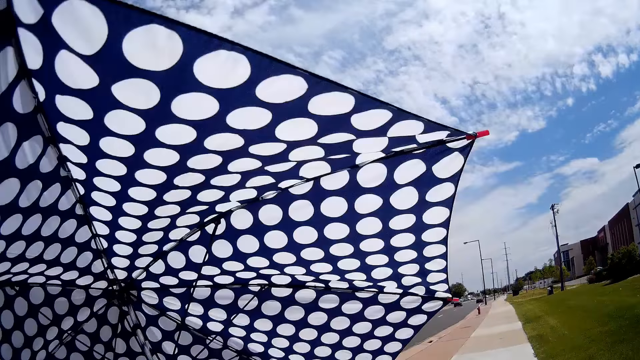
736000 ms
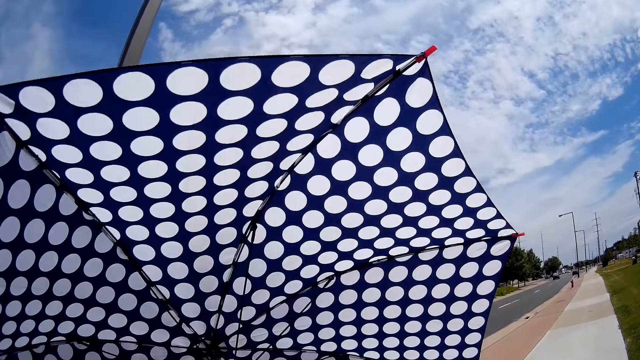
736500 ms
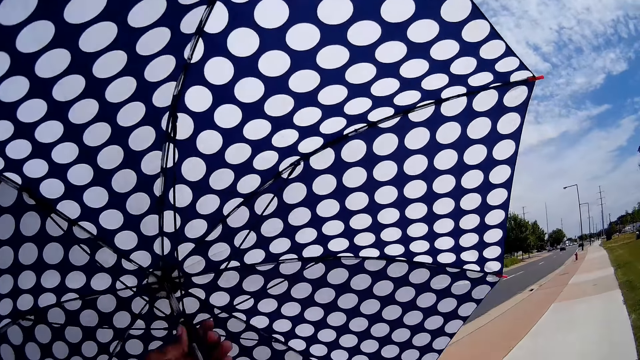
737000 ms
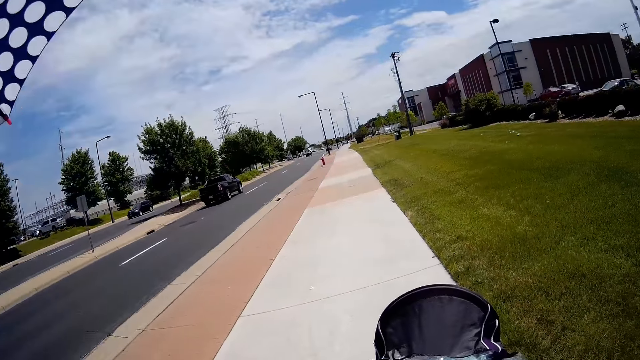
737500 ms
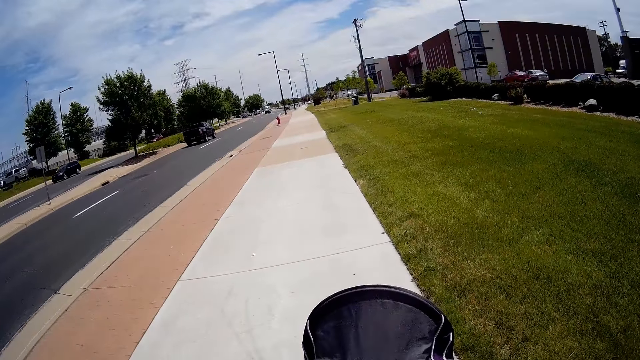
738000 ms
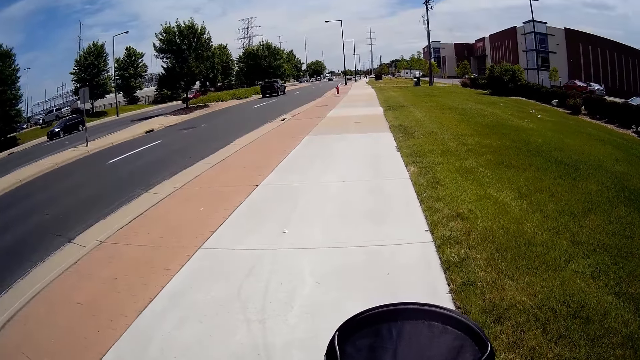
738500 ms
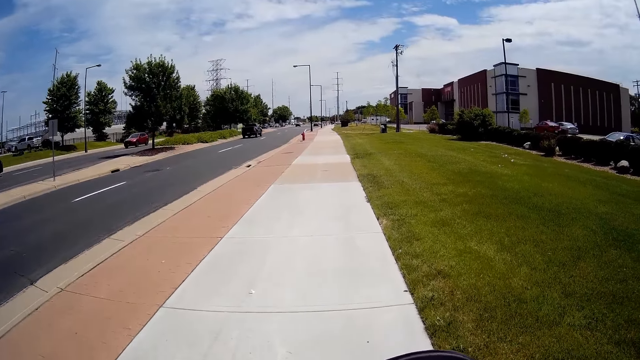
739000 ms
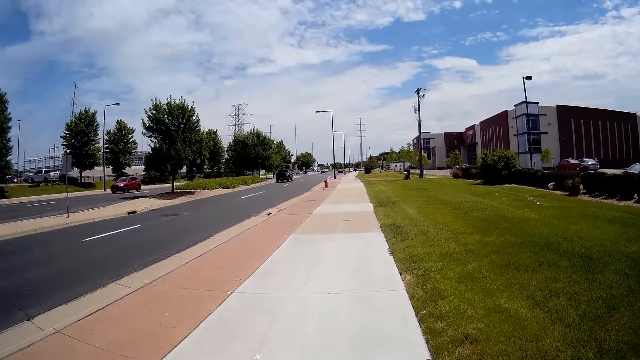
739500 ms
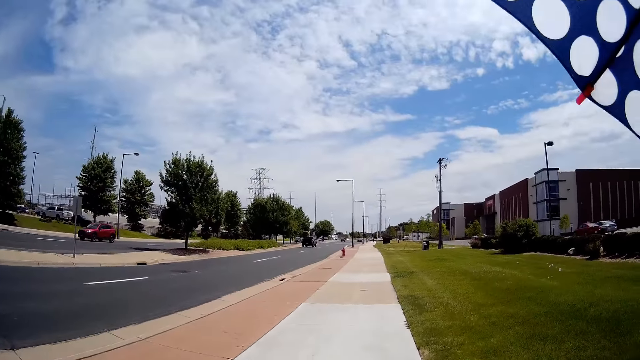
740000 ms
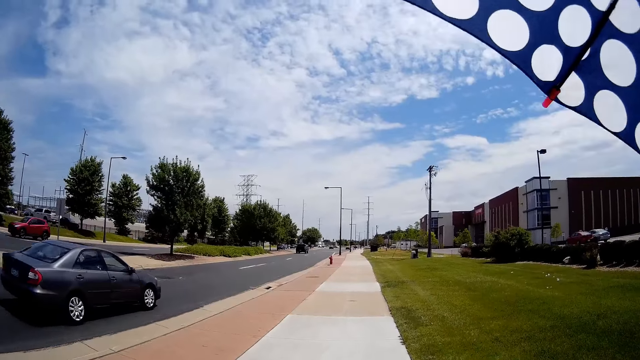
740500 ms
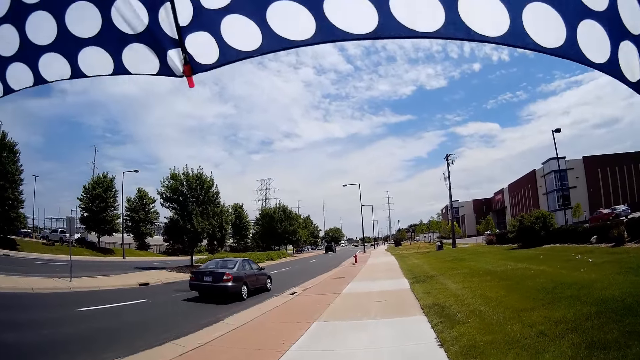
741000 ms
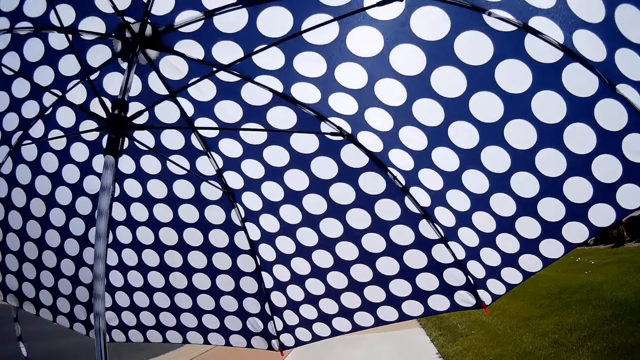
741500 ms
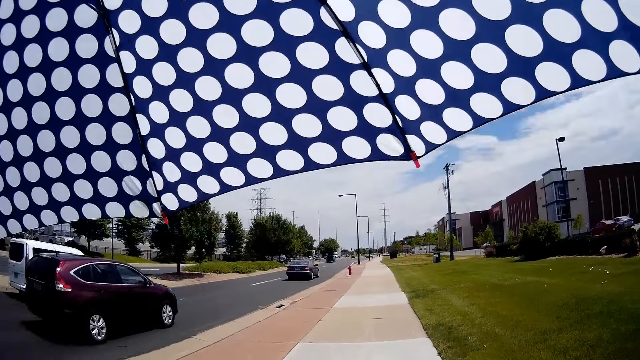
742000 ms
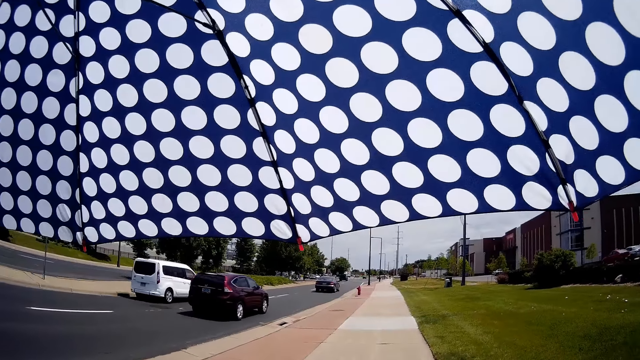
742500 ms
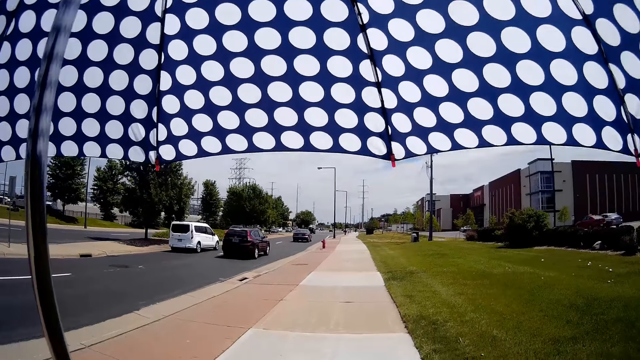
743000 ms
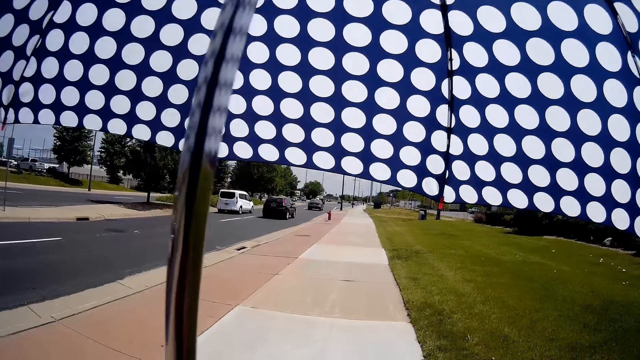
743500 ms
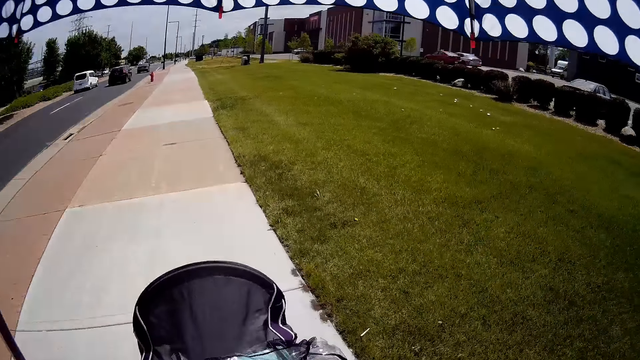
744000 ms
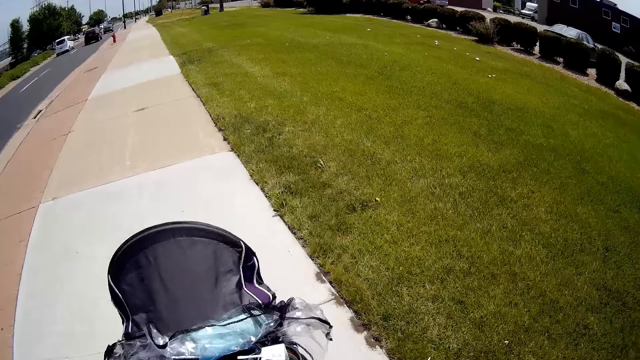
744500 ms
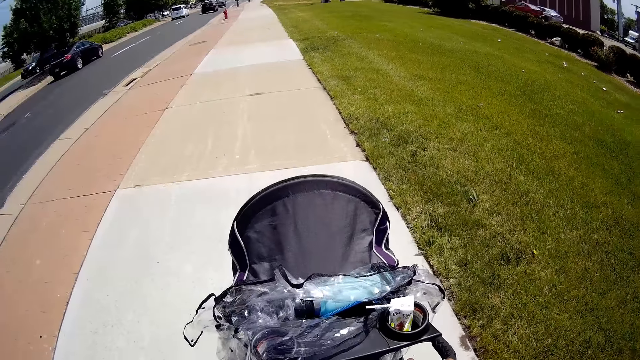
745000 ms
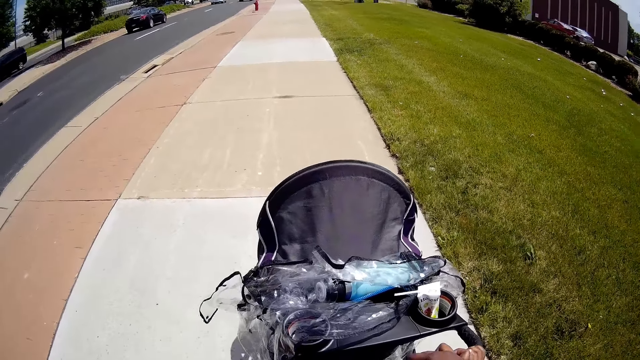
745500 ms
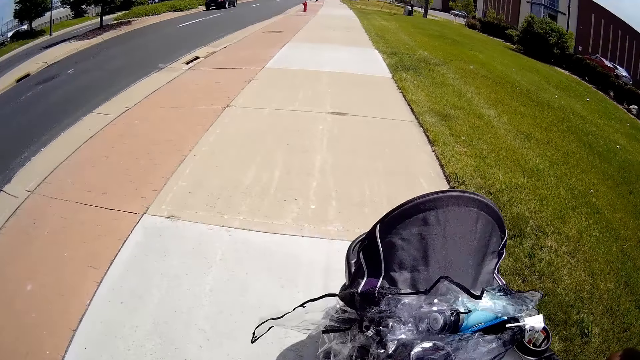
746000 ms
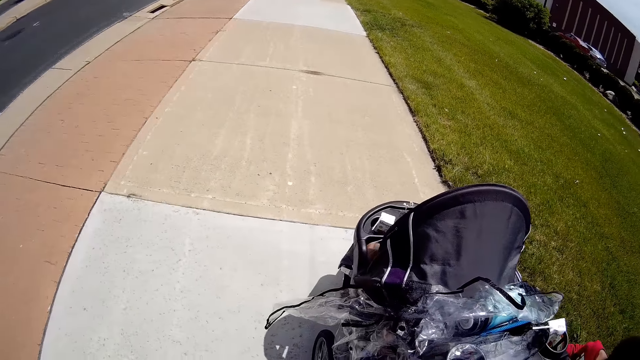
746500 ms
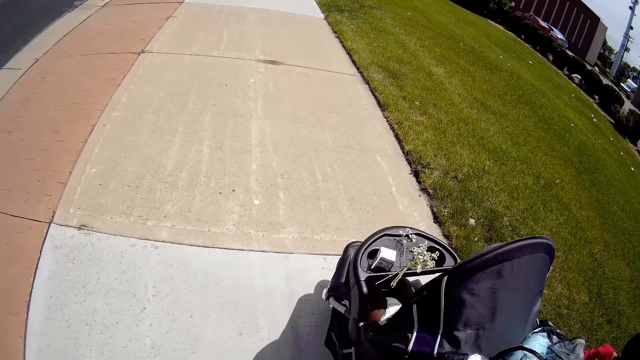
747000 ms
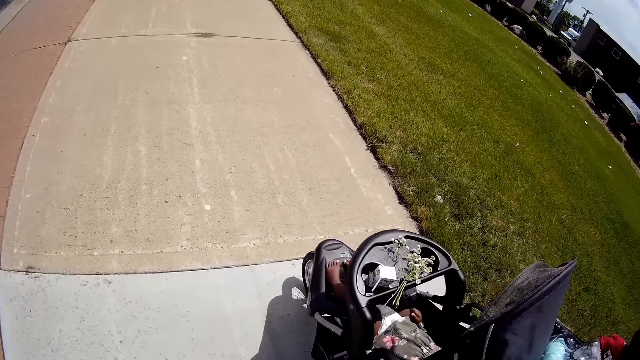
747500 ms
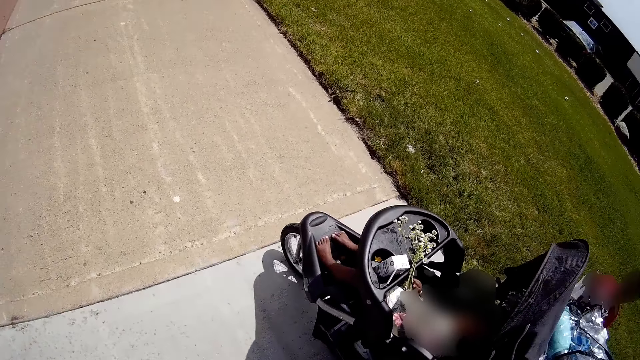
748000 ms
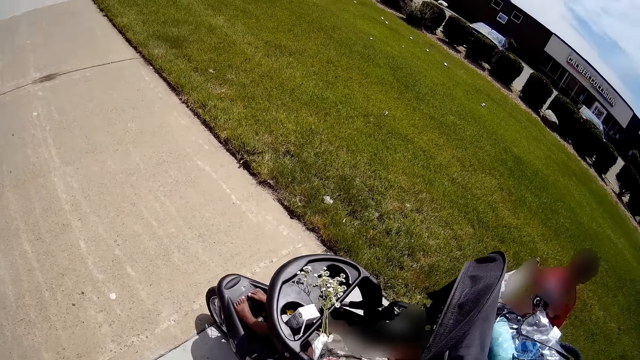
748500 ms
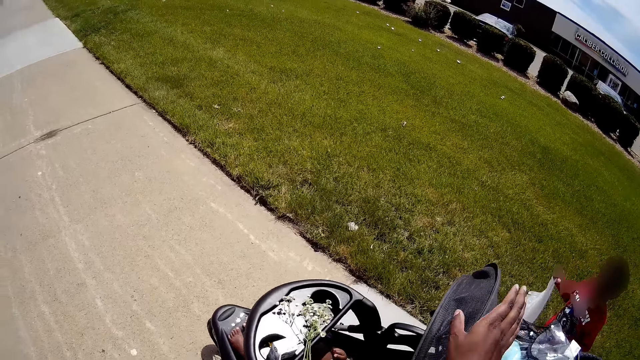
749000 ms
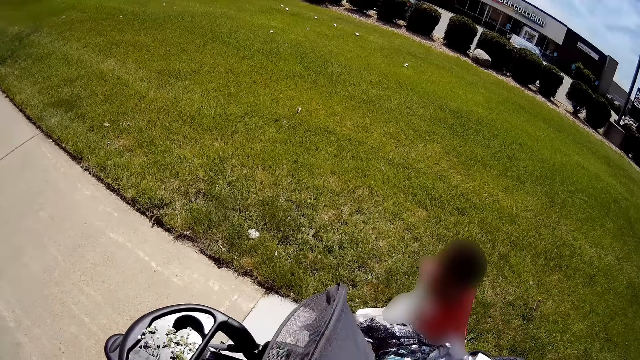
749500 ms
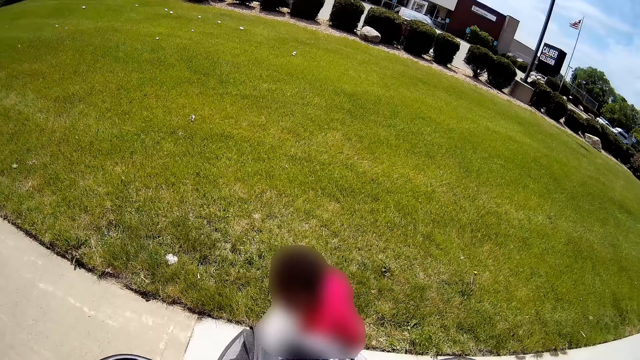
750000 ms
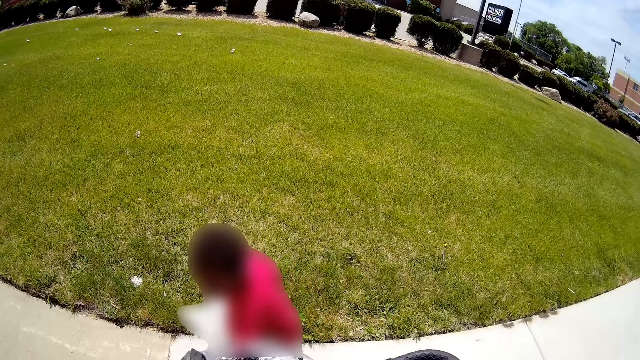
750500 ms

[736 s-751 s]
The camera wearer opens the umbrella in her right hand. She pushes the trolley along the road. She walks down the road. She converses with a kid. She covers herself with the umbrella. She adjusts the umbrella. She pushes the stroller. She converses with the kid. She pushes the stroller.

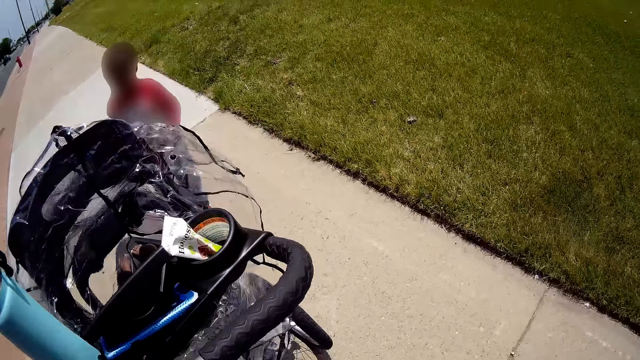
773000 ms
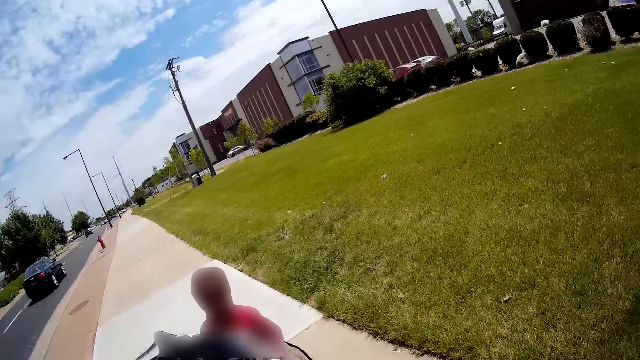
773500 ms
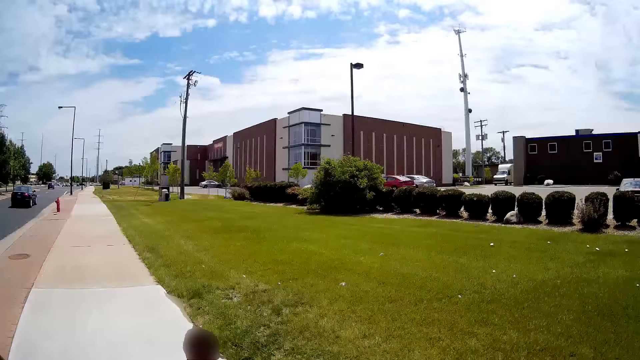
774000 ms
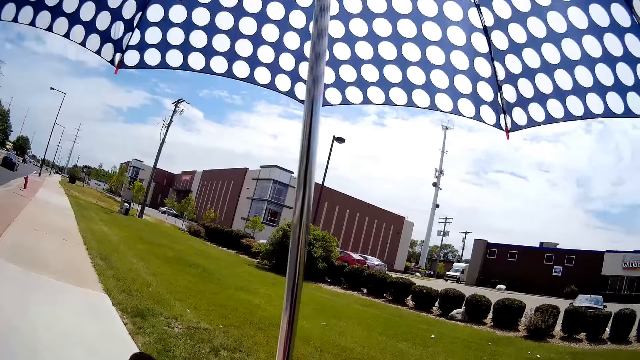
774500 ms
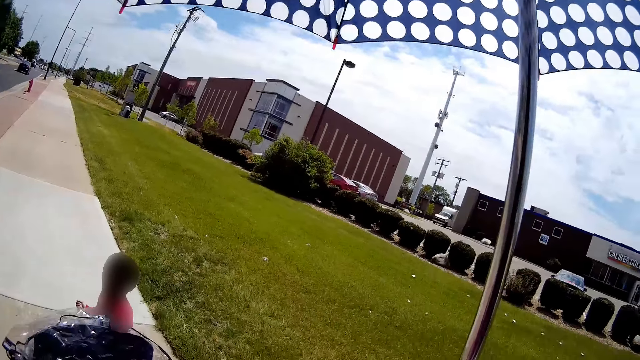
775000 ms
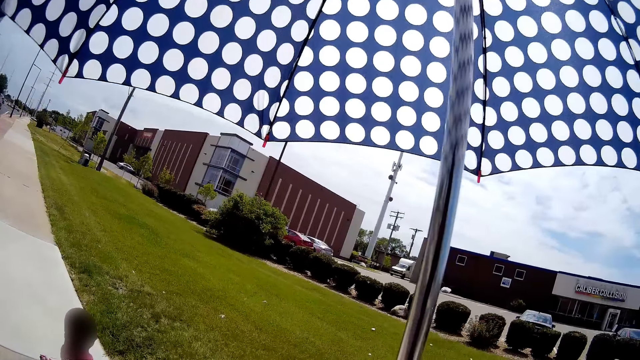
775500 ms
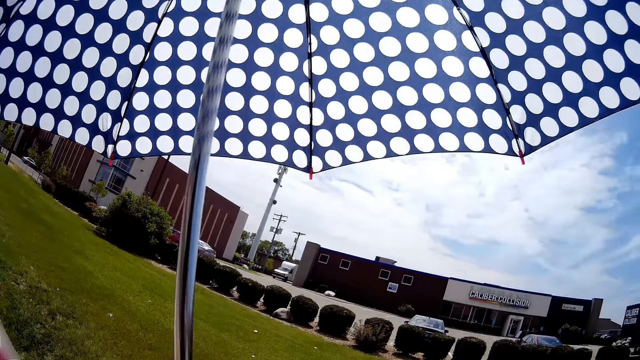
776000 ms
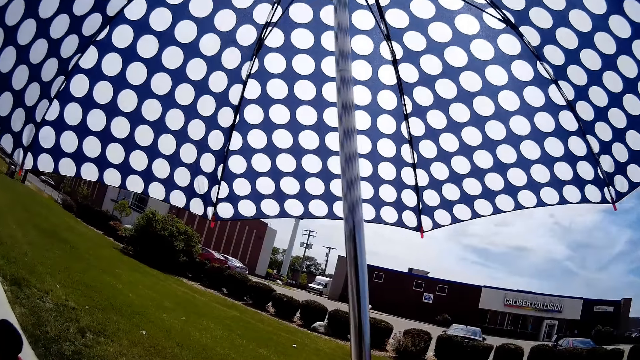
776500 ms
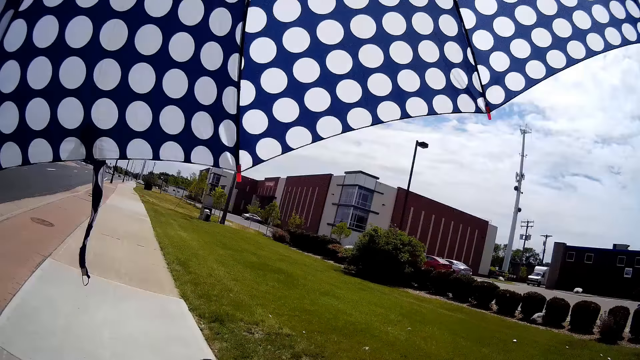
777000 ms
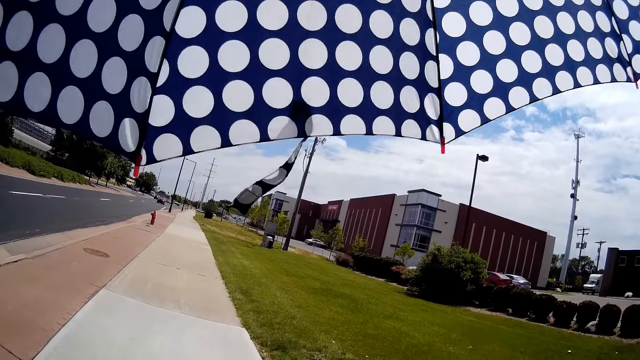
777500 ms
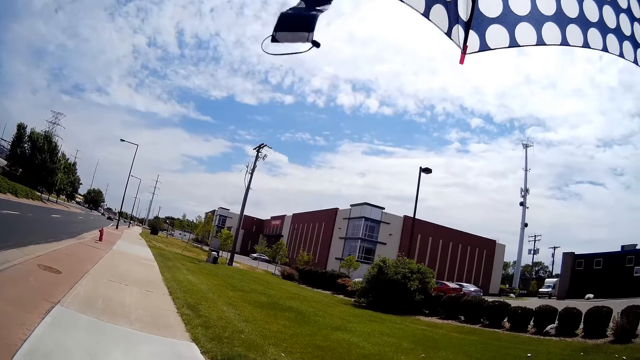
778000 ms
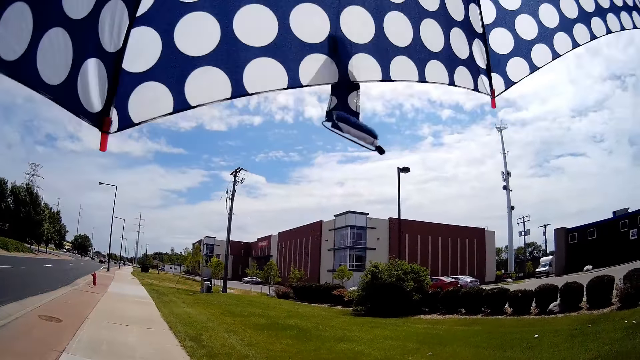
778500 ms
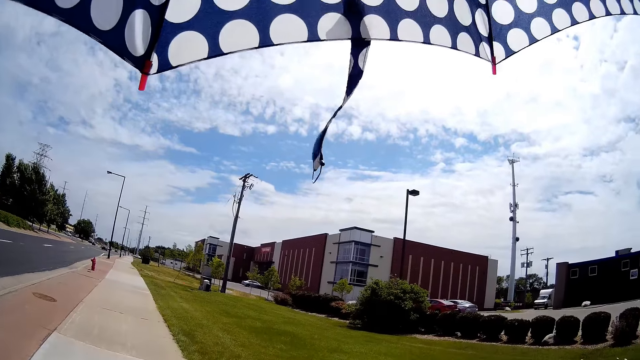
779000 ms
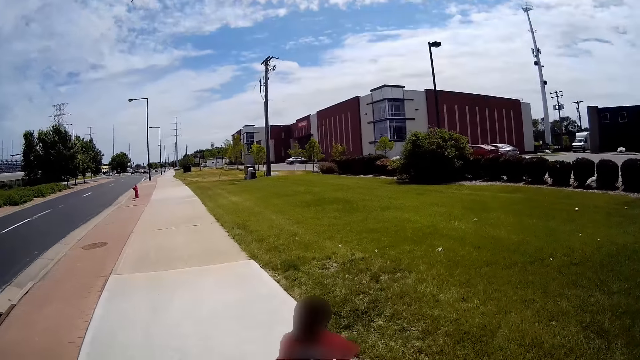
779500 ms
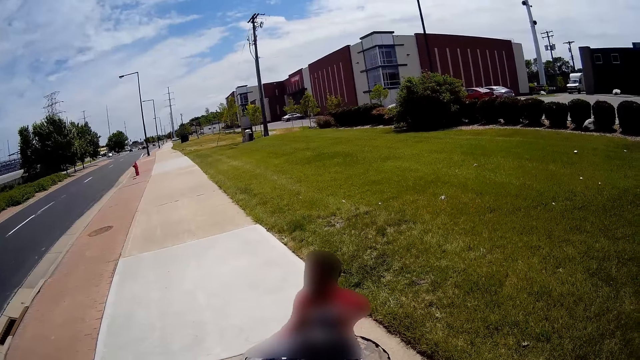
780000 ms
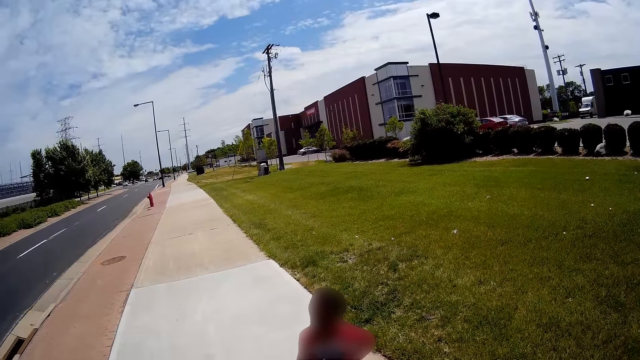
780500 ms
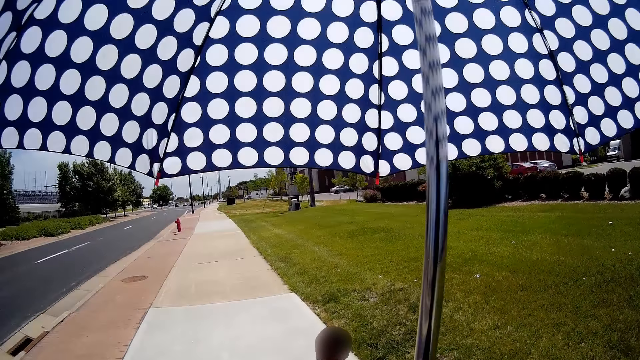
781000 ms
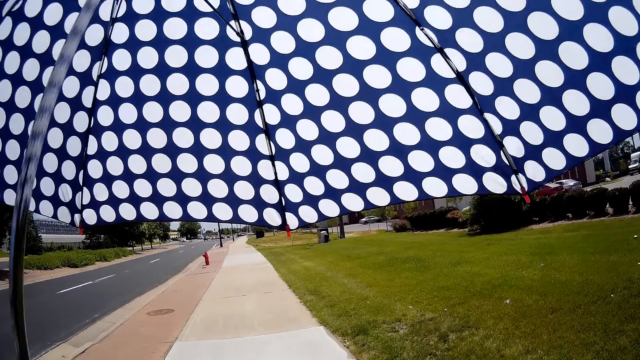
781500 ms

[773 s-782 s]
The camera wearer adjusts the umbrella.
